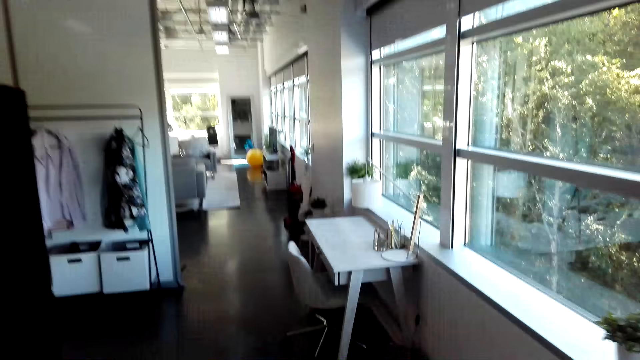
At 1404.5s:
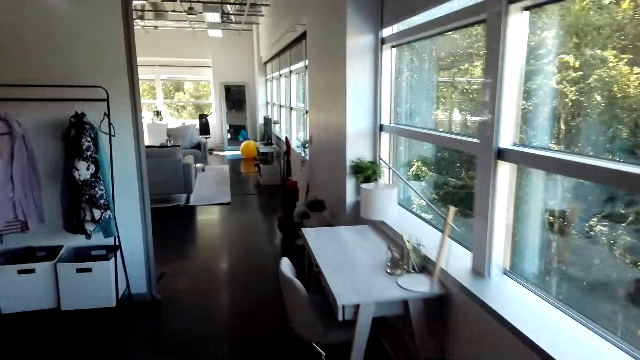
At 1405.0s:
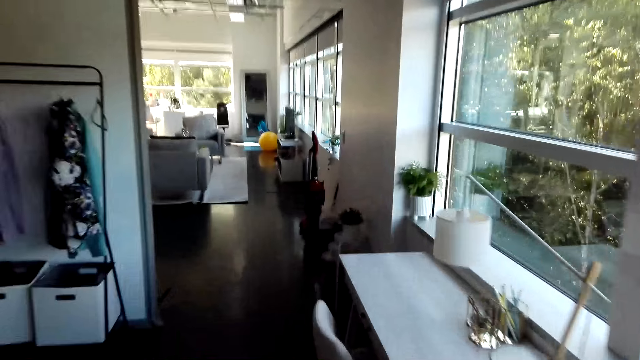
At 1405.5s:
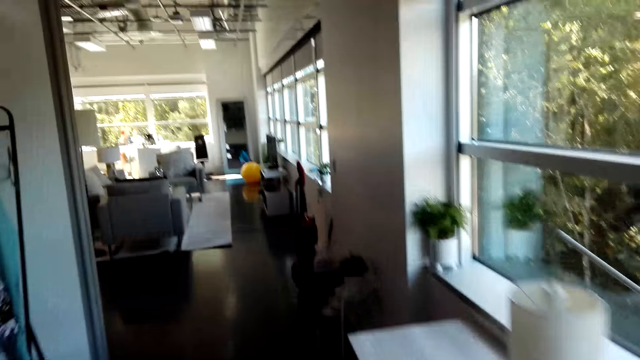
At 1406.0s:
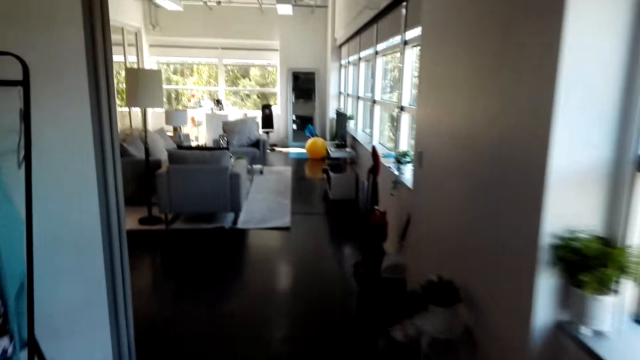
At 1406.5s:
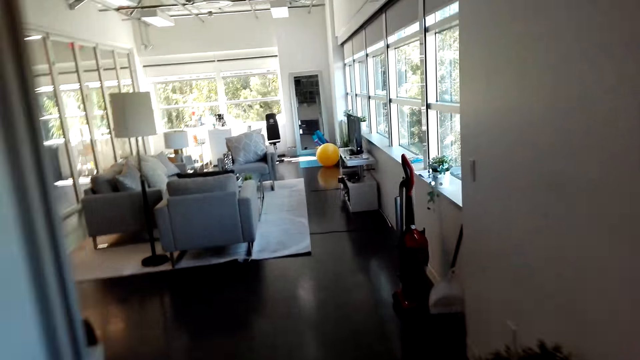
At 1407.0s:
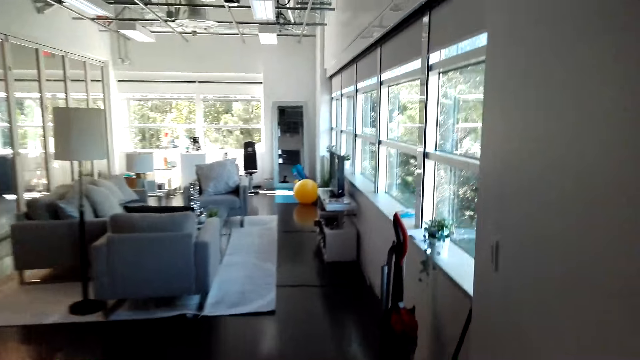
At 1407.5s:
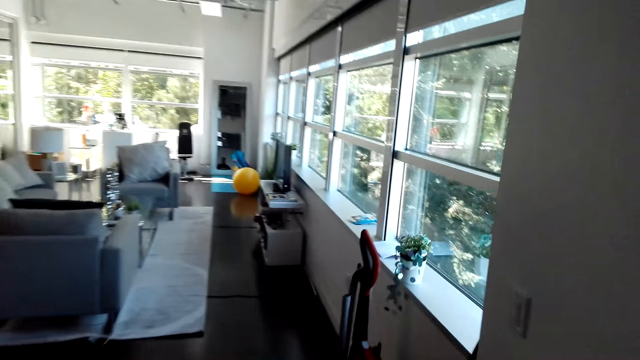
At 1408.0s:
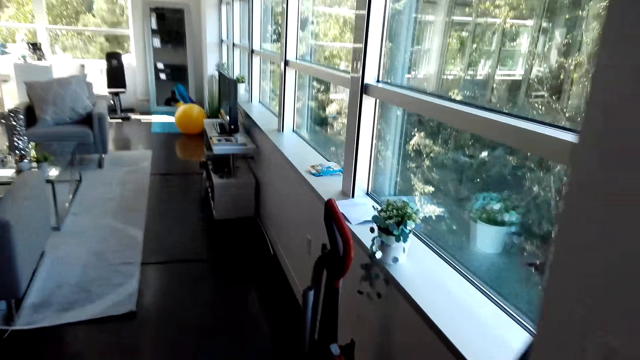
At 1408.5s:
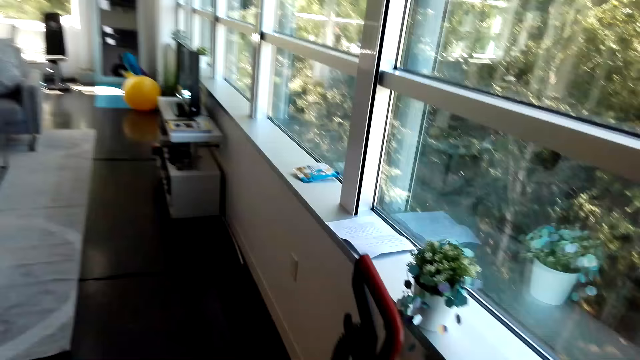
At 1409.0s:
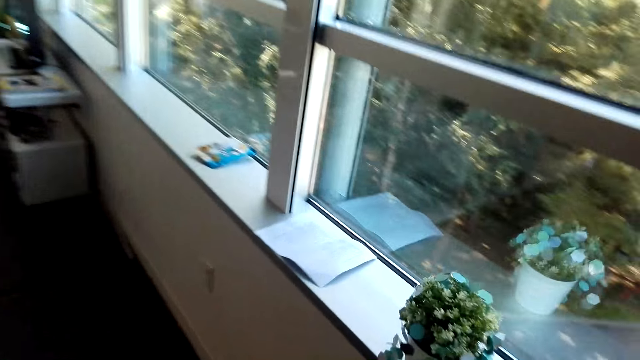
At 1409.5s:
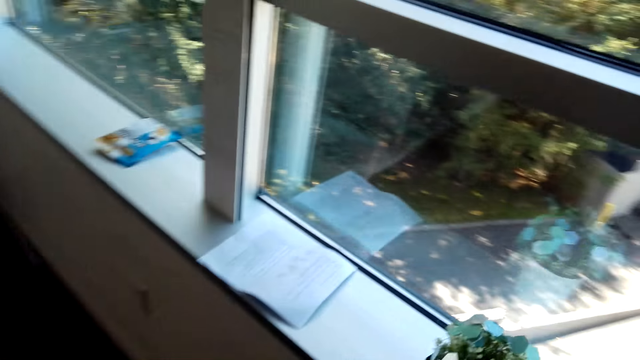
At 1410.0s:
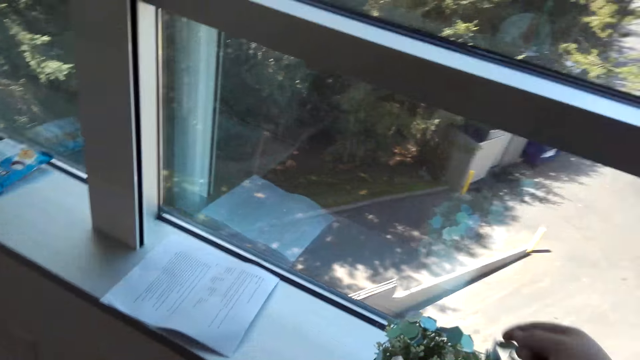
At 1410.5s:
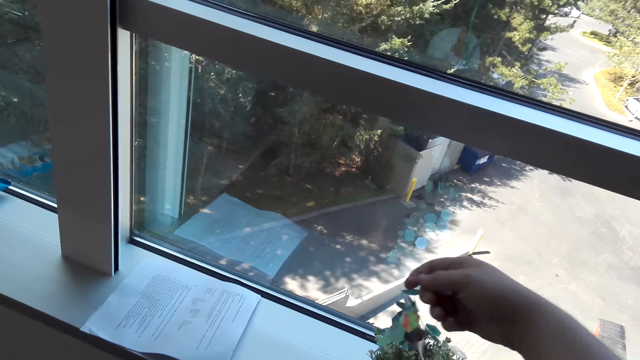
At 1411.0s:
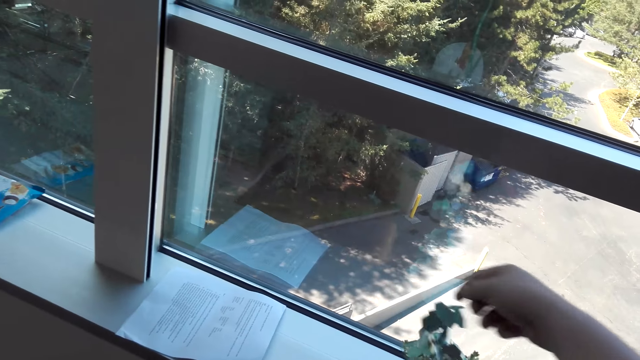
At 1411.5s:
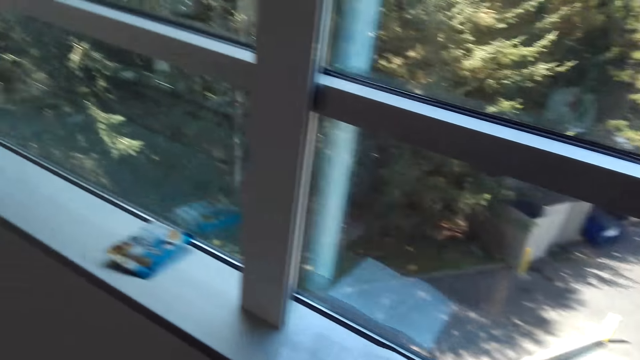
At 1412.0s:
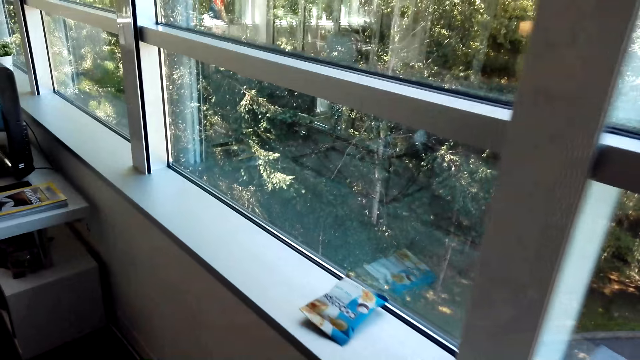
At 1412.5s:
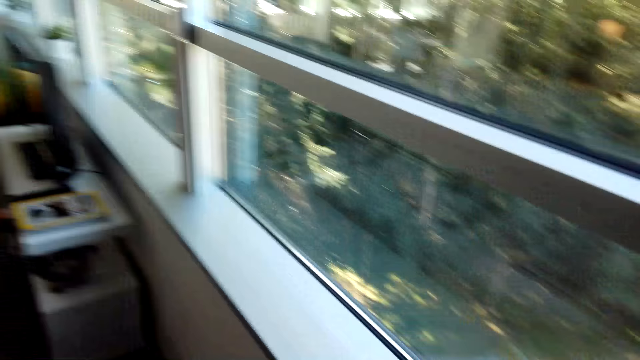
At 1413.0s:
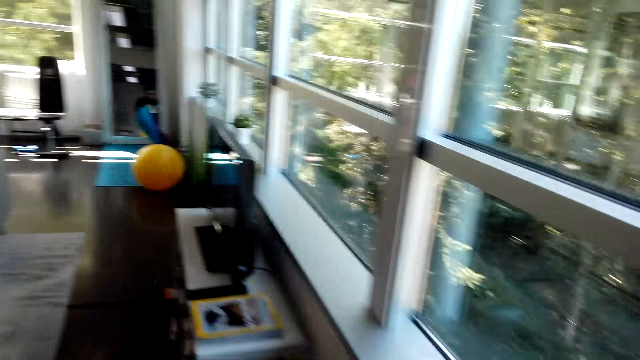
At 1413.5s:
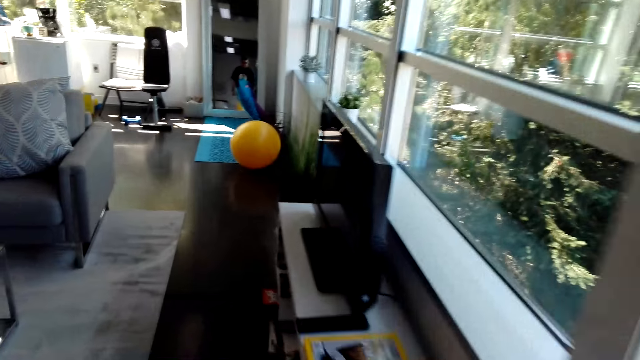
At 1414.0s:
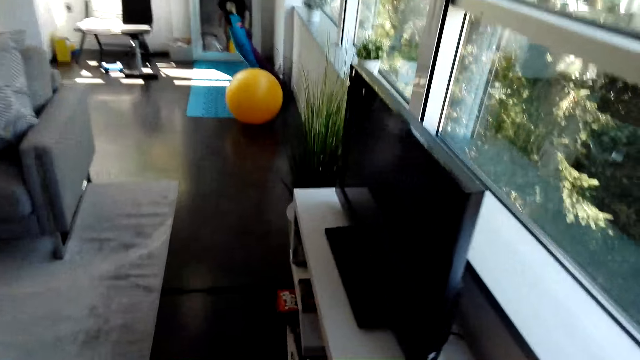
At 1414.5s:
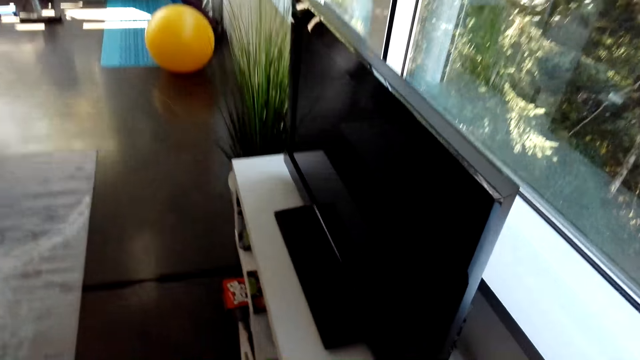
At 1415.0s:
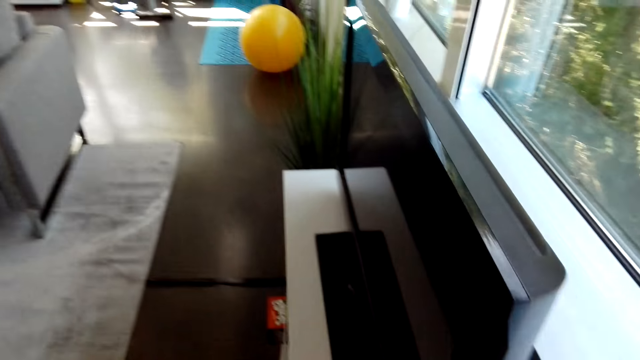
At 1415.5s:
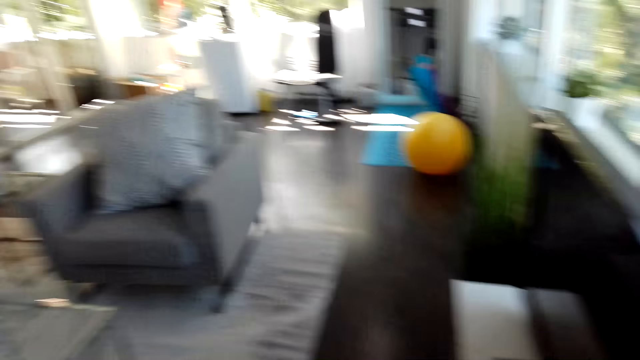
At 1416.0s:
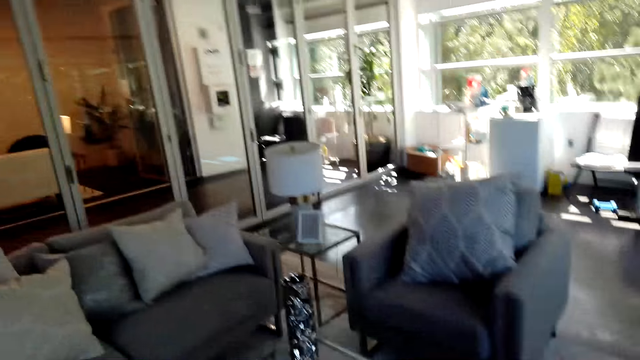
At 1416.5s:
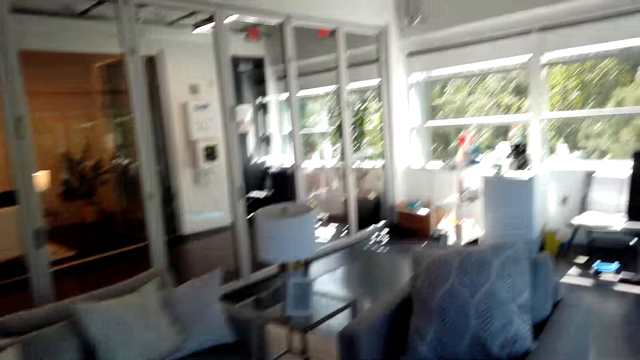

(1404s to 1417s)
The camera wearer touches a flower vase. They pick up a decoration ribbon. They walk in the room.

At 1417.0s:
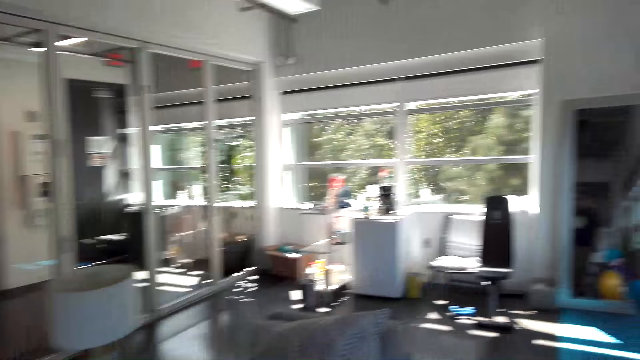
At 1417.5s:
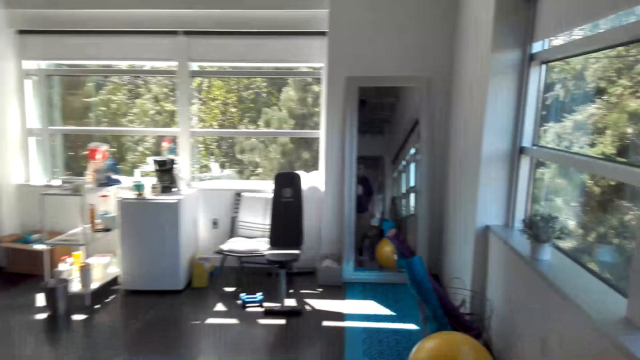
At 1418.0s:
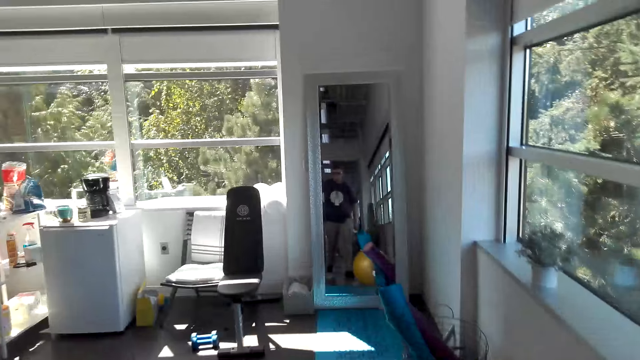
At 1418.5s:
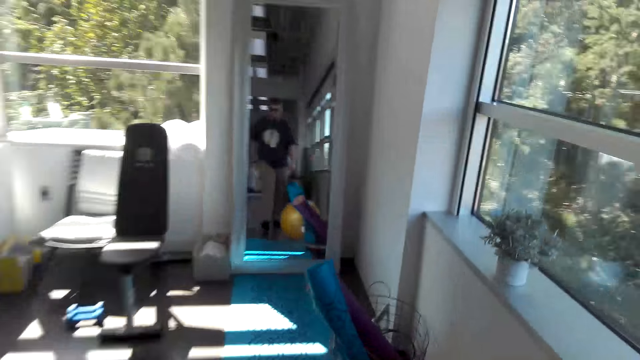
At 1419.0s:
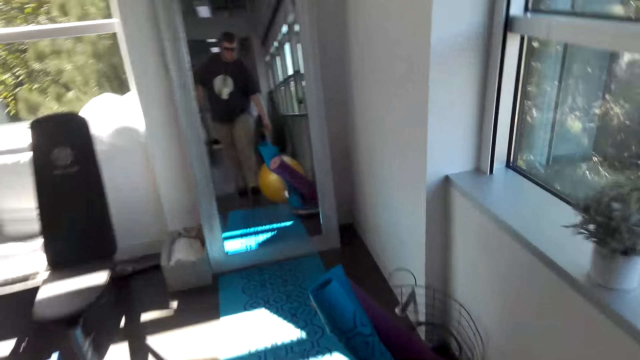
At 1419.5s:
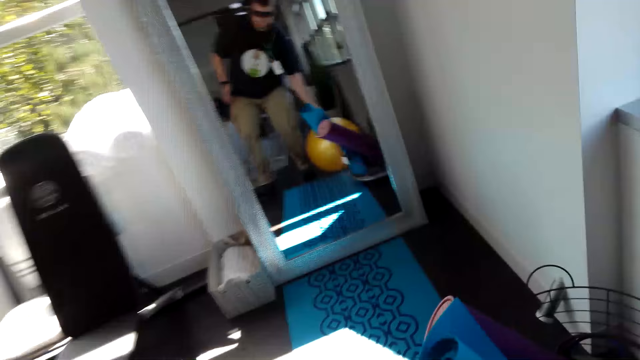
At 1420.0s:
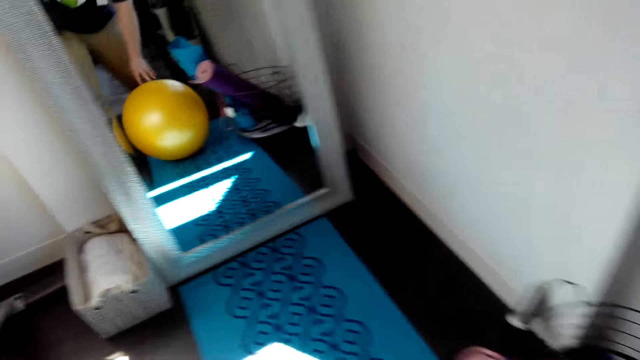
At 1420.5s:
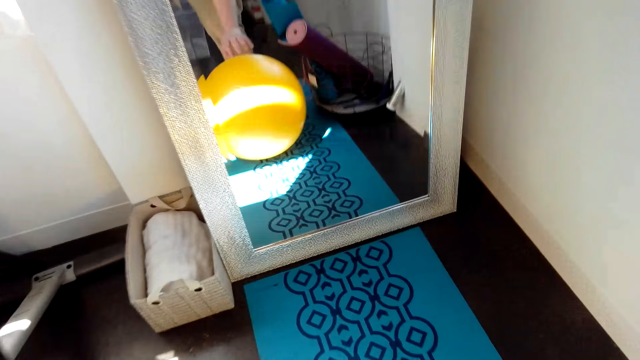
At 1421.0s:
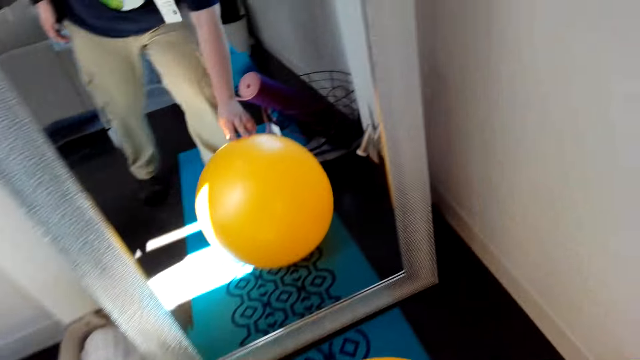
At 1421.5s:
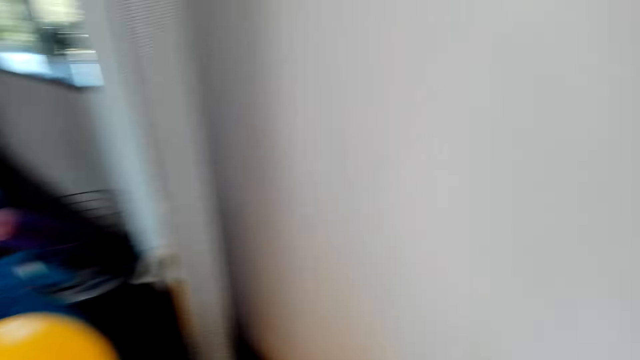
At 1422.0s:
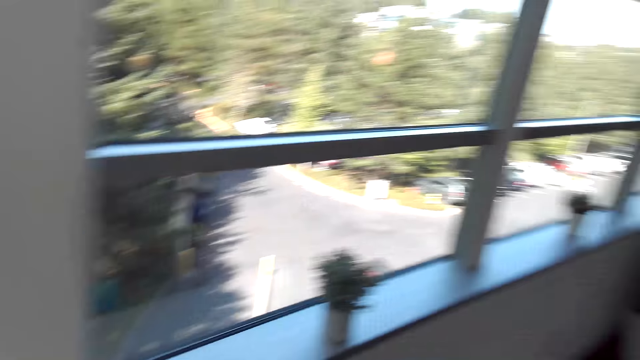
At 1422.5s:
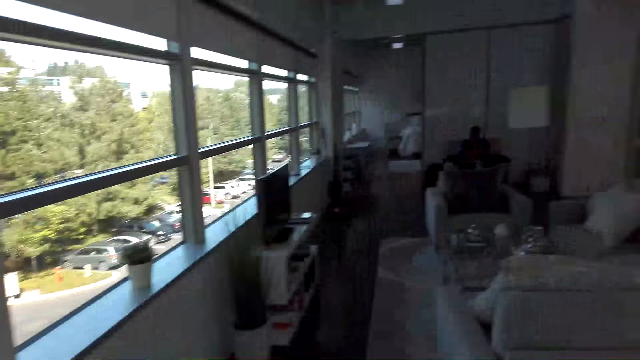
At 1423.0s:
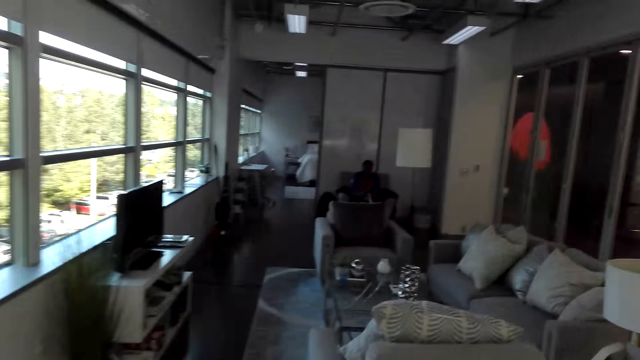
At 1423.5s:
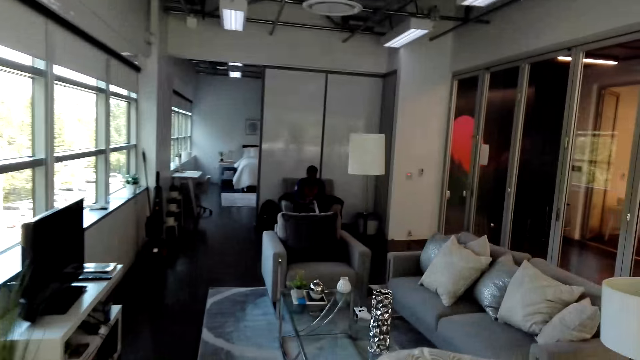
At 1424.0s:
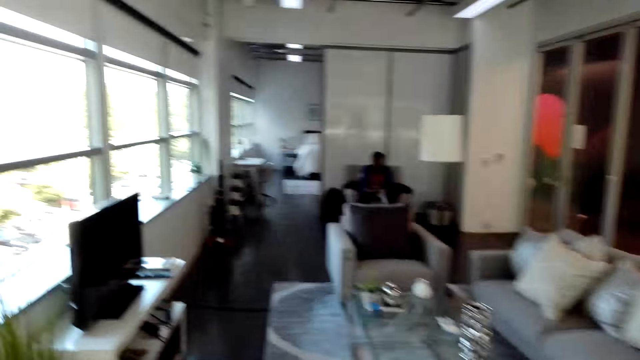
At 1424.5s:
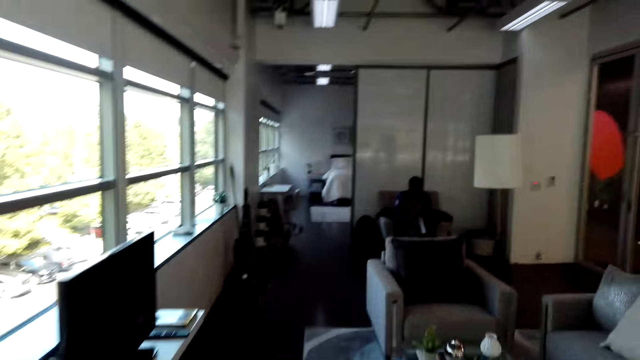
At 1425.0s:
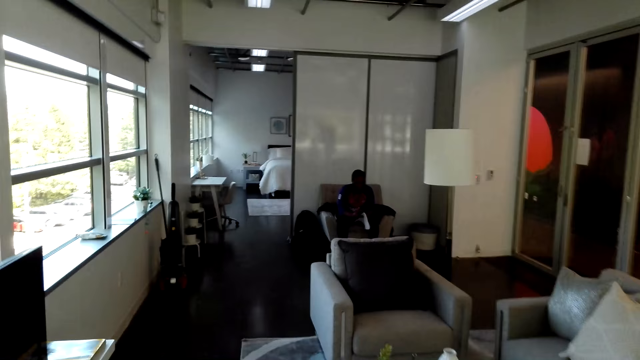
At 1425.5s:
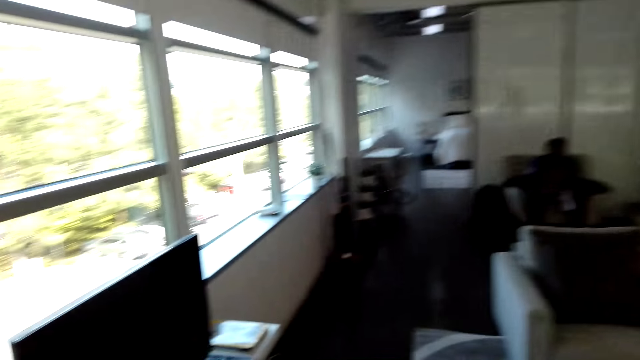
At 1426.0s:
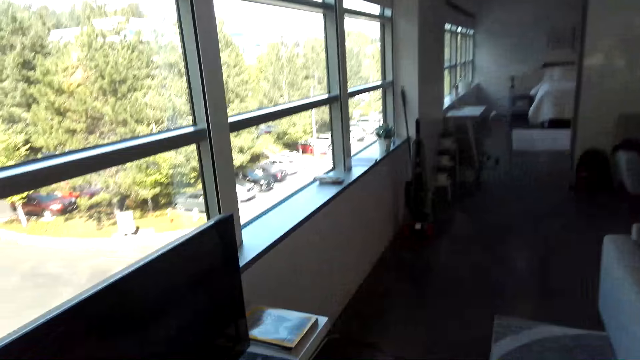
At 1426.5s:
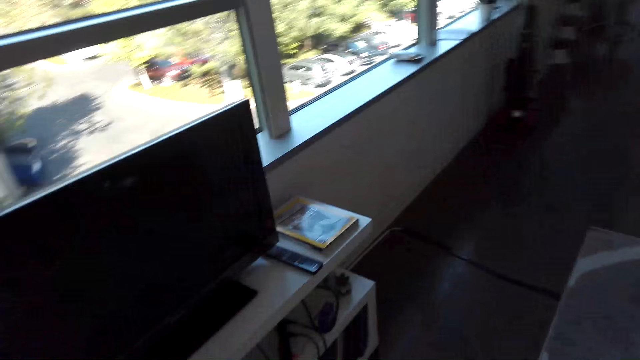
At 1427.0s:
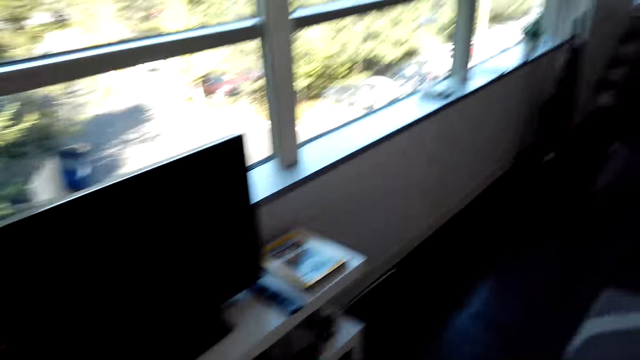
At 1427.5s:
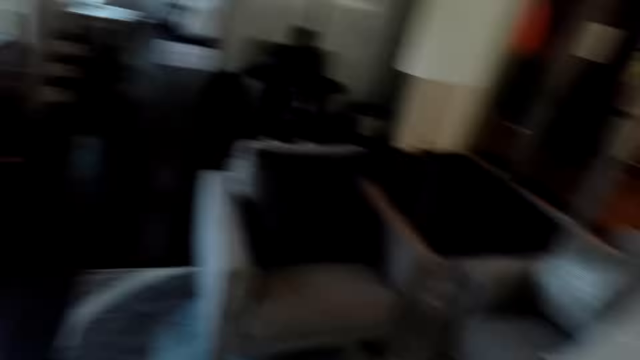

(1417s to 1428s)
The camera wearer pushes a yoga ball. They walk in the room.
